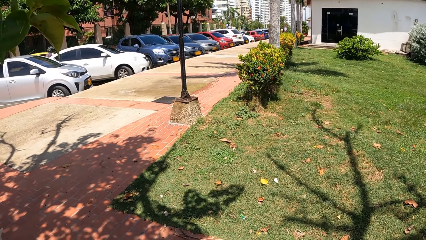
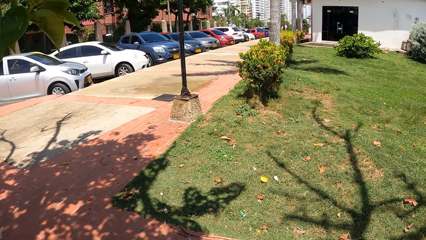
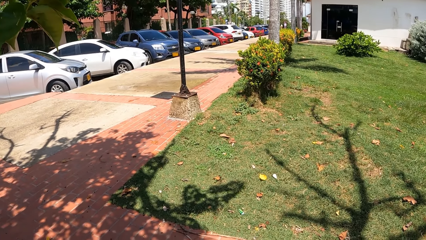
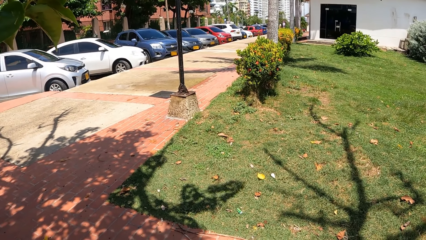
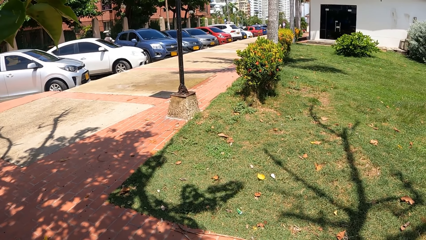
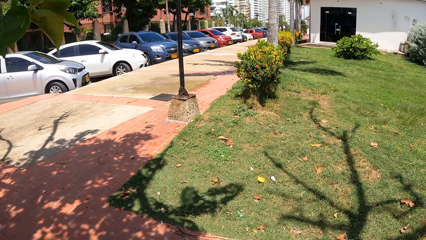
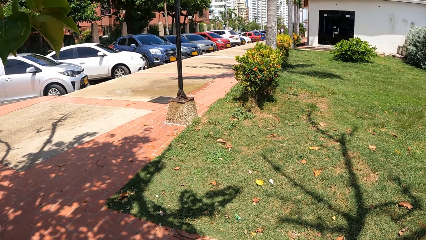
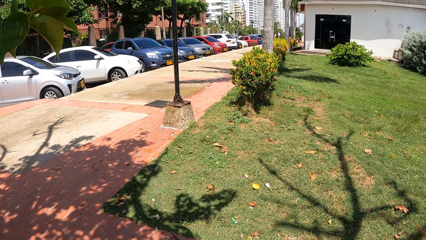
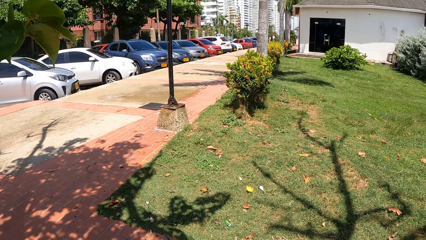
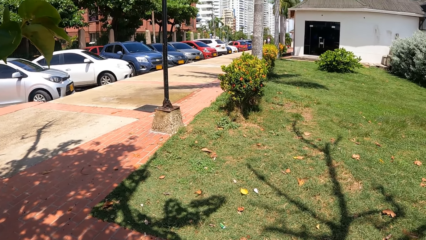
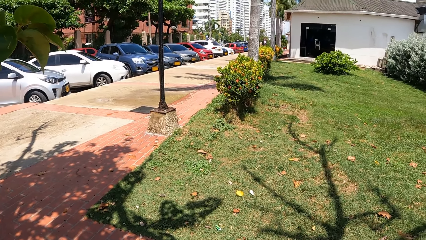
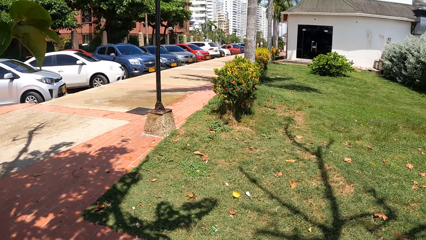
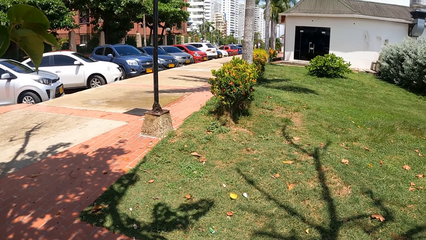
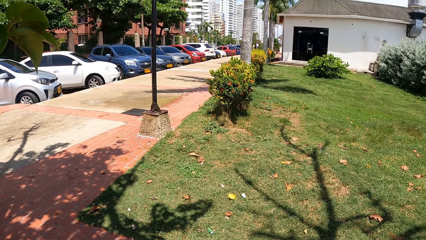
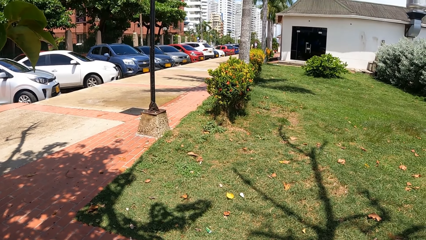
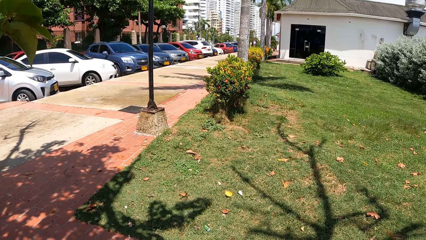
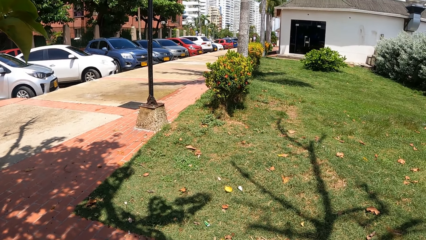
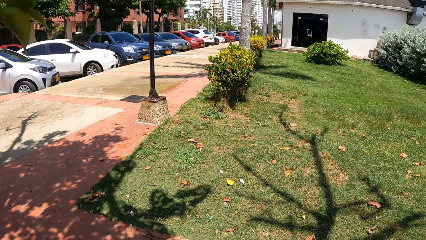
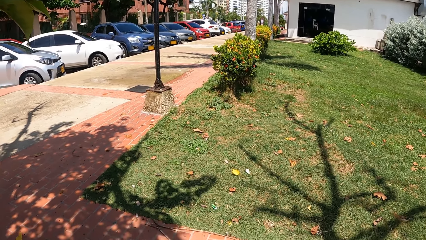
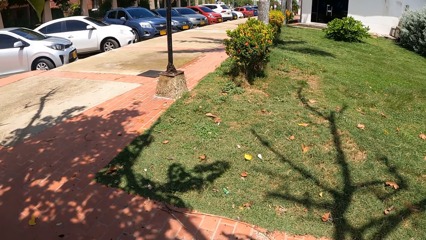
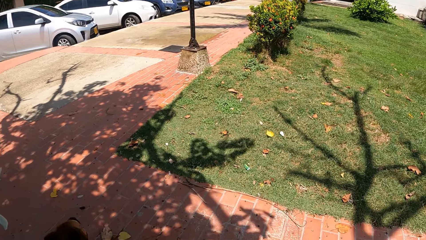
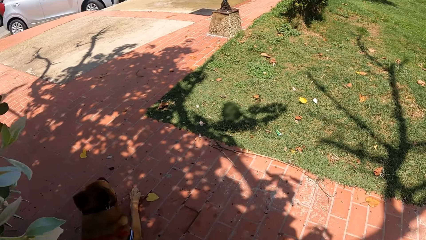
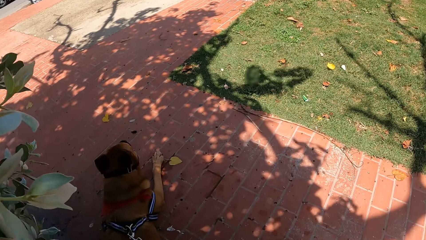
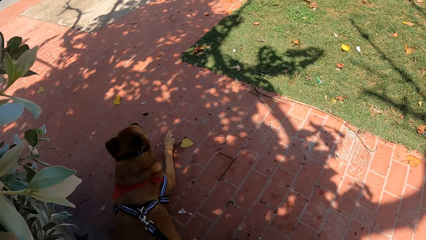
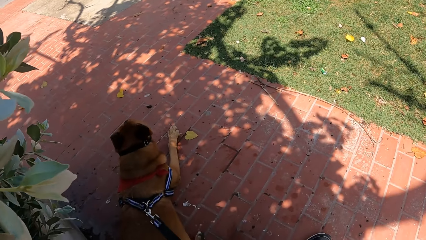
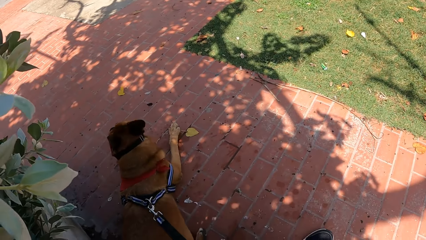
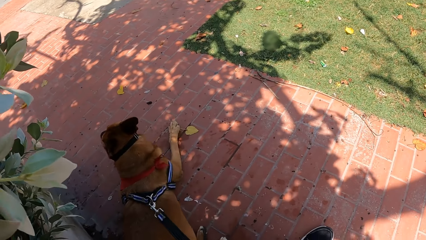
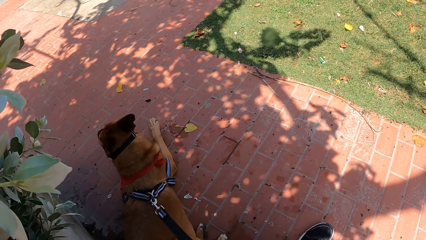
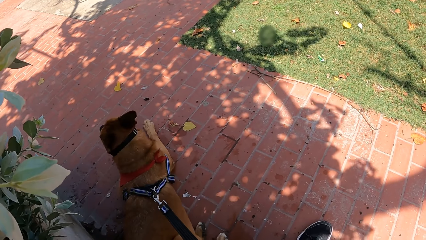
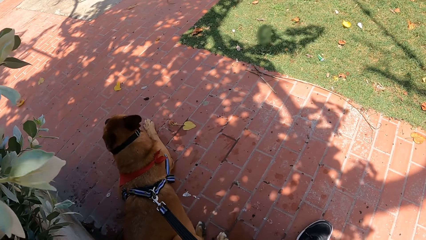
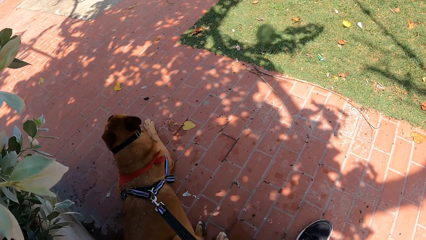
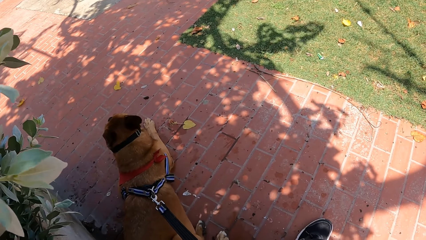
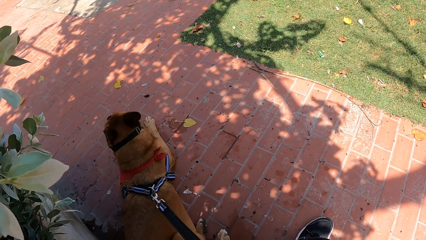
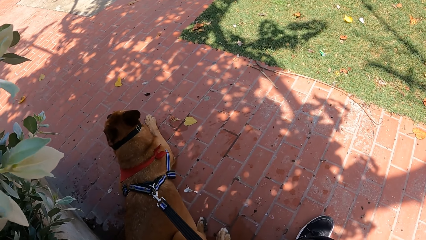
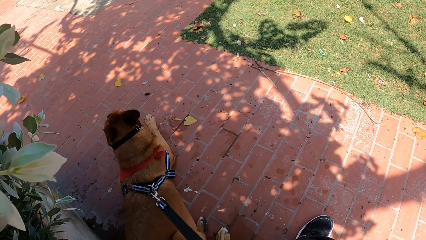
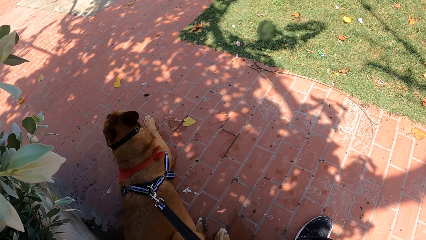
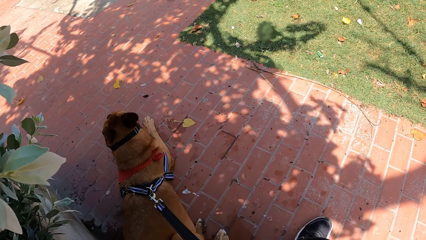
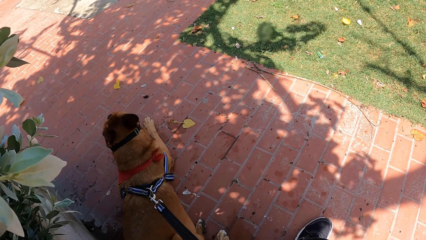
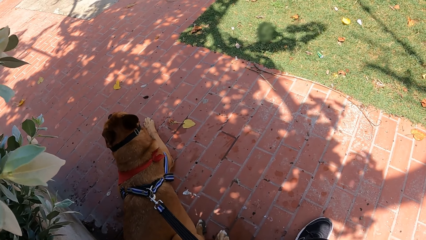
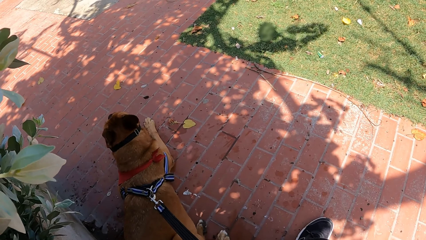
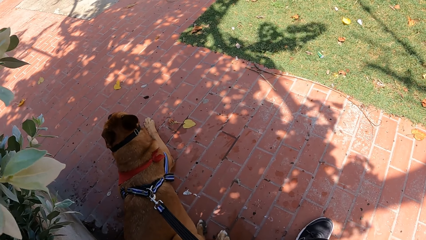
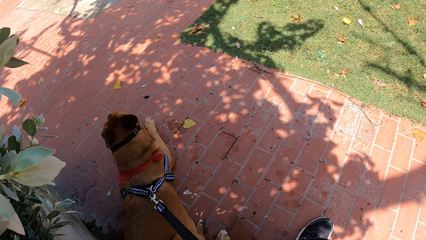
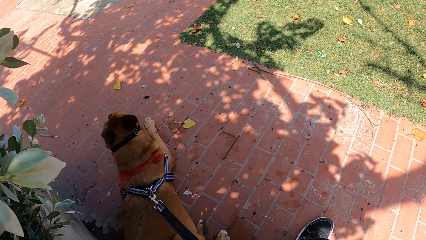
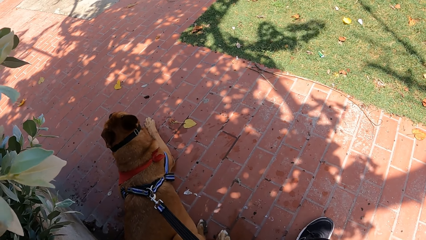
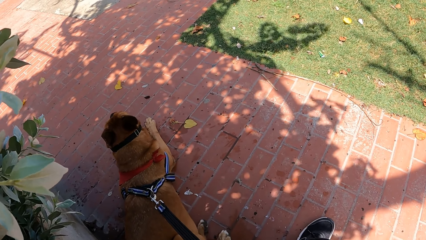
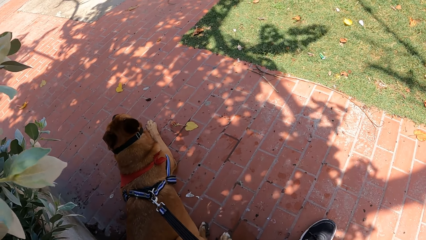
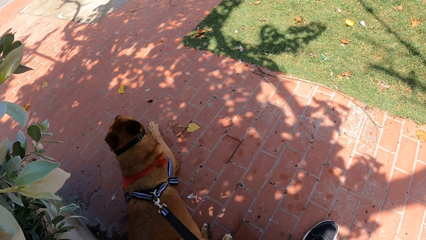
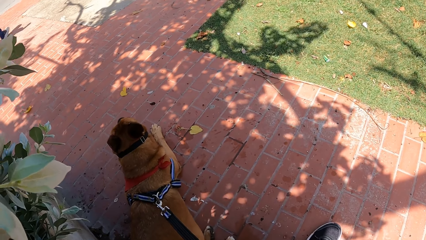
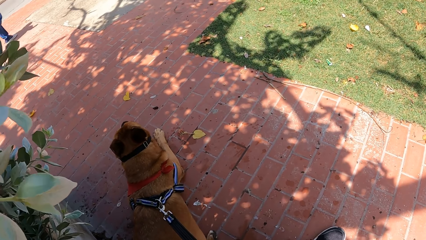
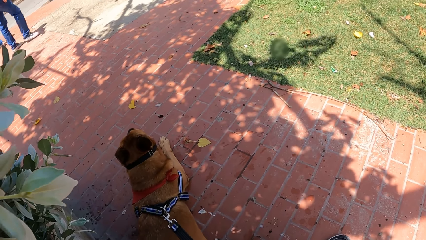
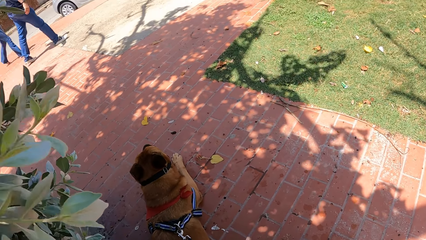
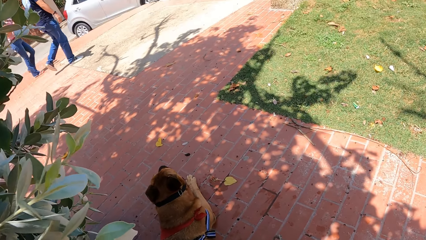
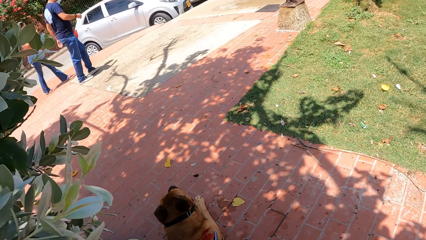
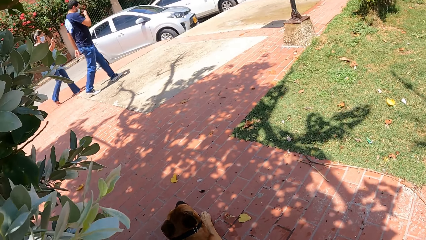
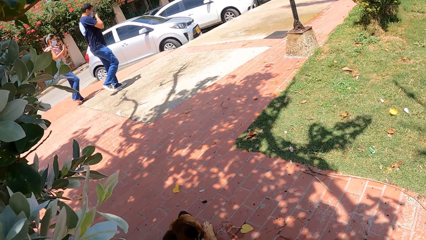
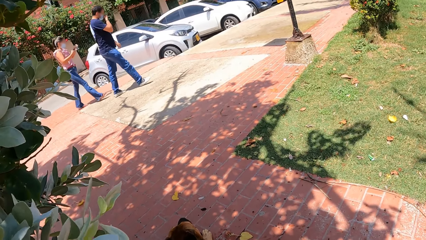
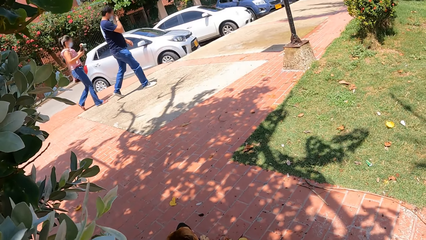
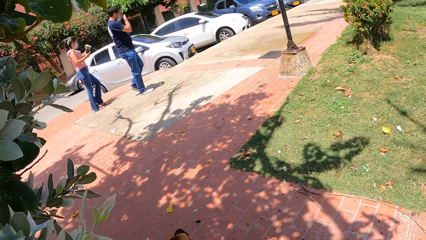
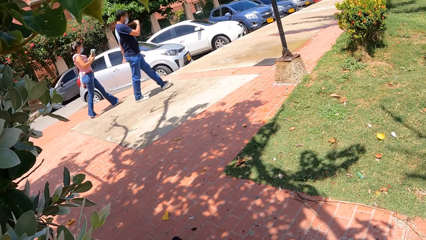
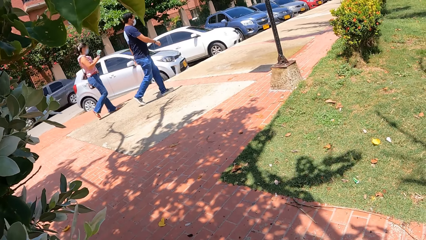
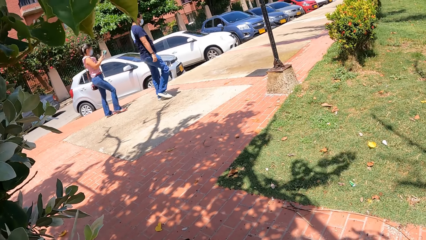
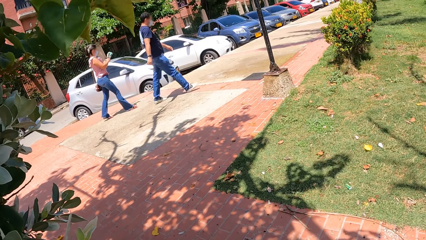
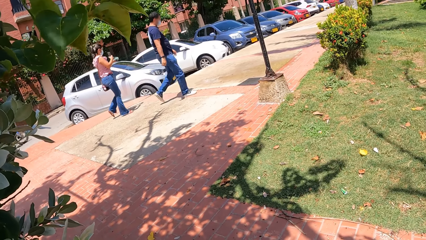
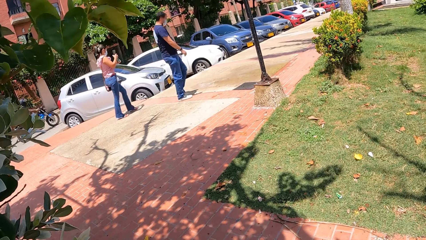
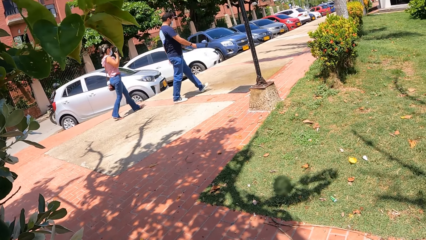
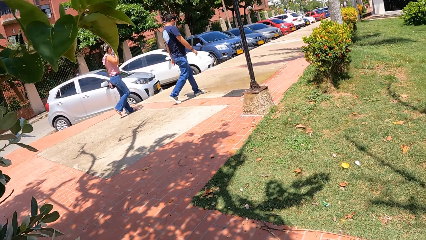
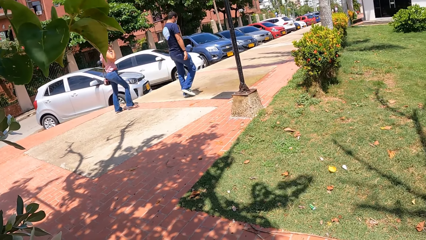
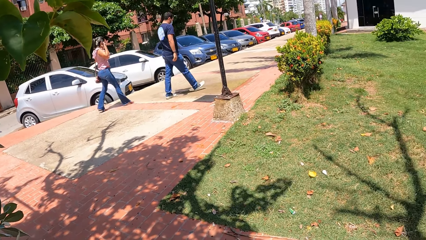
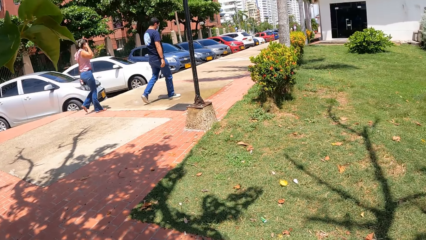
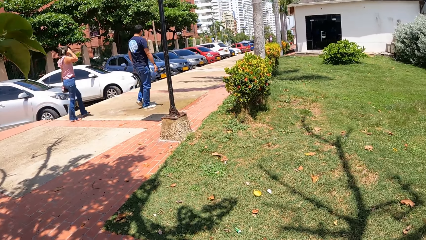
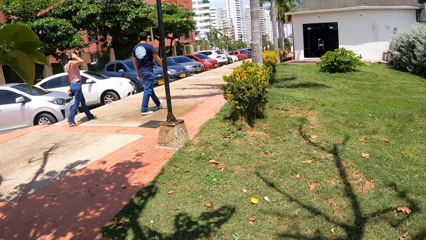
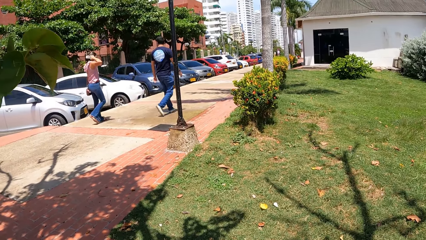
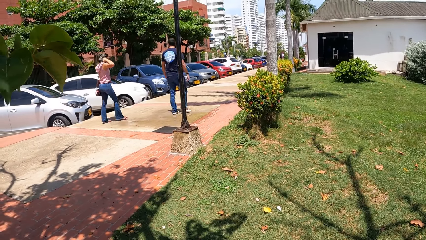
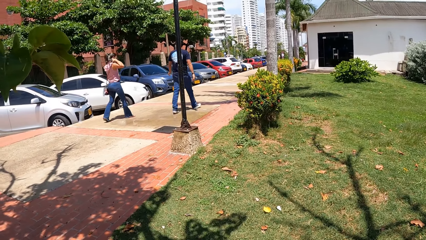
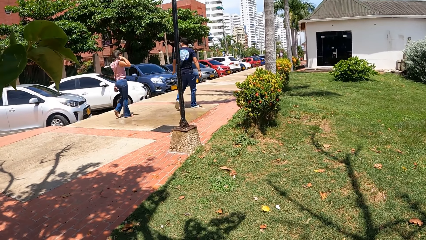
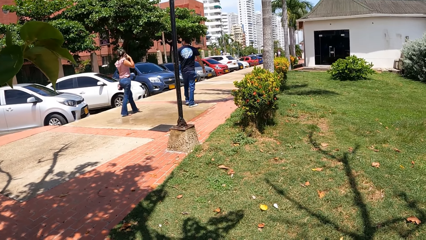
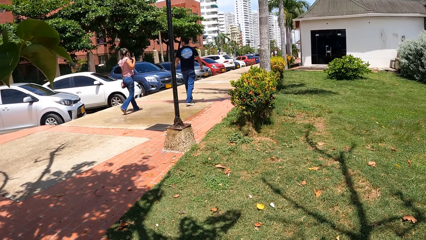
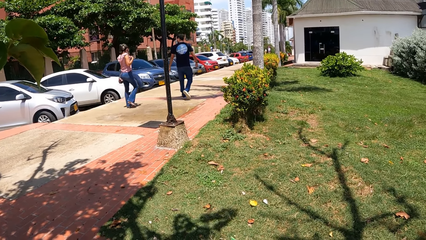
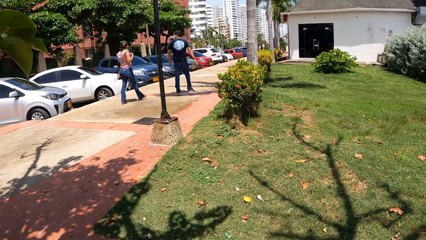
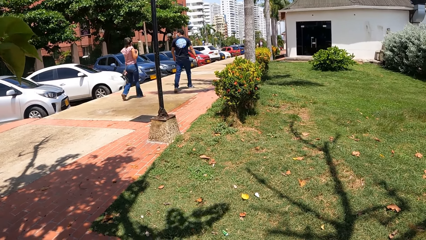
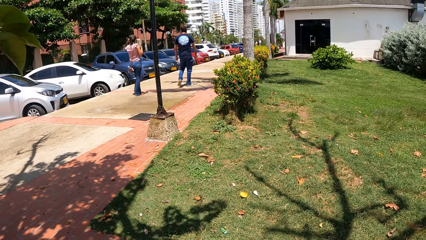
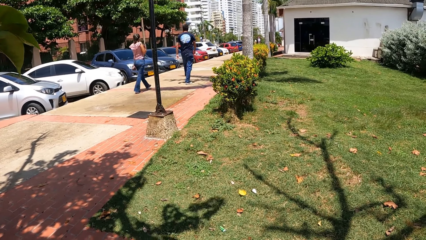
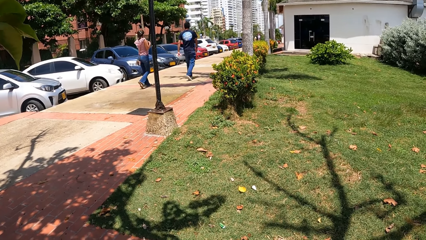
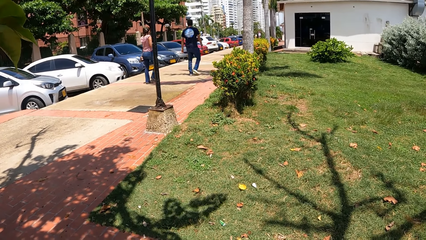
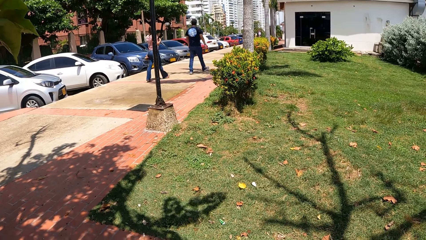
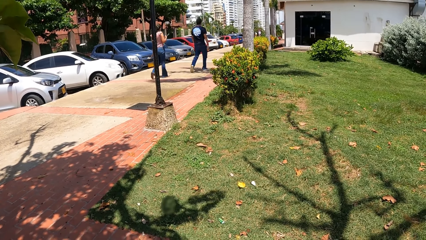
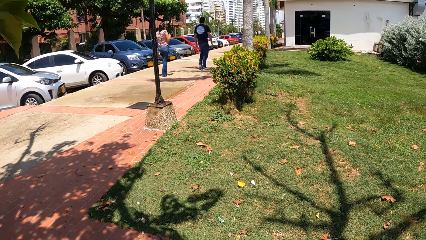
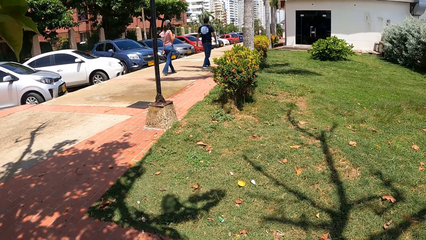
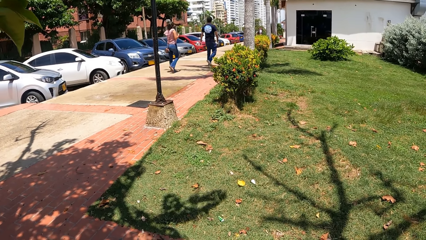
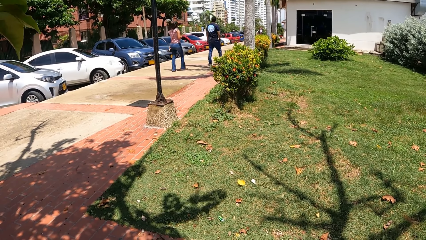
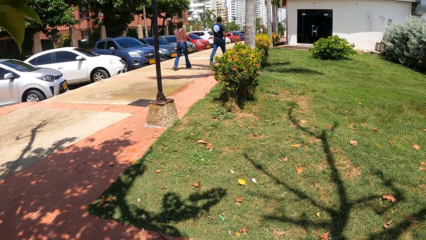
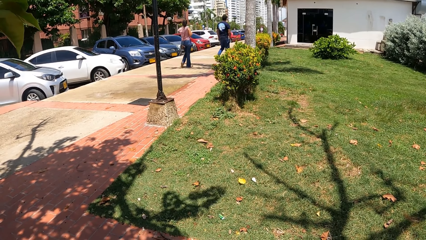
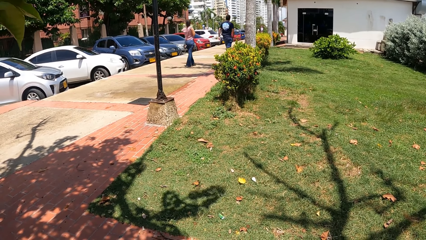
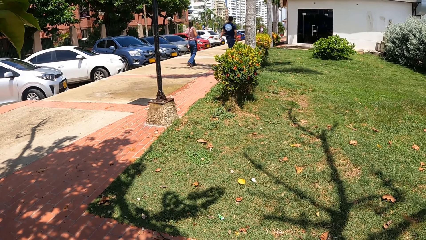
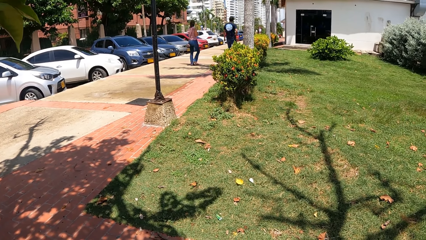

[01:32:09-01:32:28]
The camera wearer looks at his dog. They look at the people.
